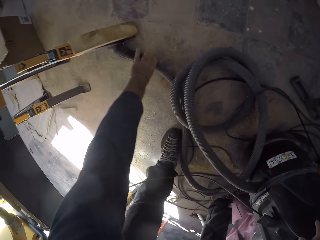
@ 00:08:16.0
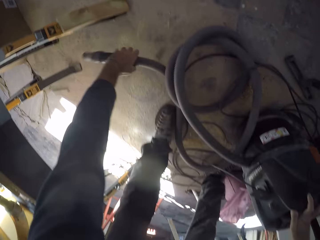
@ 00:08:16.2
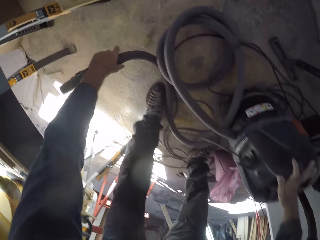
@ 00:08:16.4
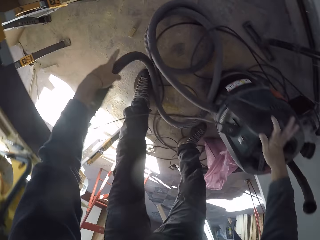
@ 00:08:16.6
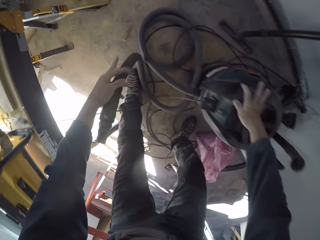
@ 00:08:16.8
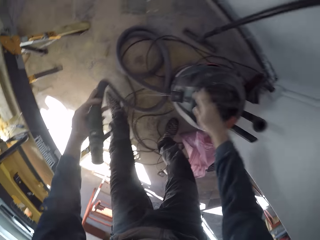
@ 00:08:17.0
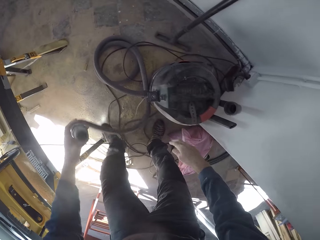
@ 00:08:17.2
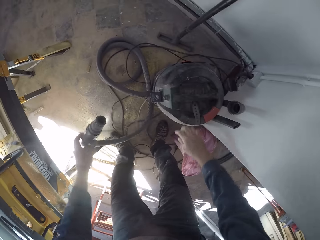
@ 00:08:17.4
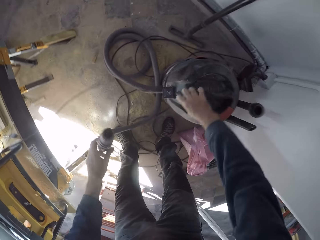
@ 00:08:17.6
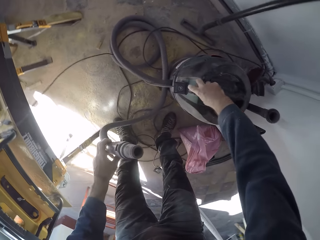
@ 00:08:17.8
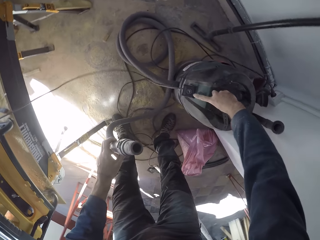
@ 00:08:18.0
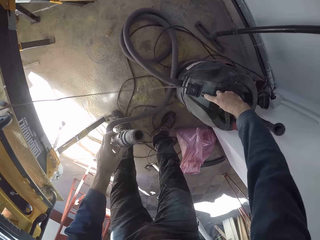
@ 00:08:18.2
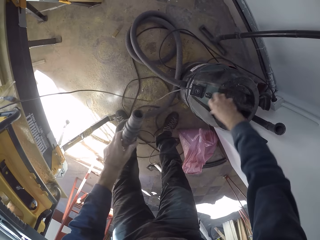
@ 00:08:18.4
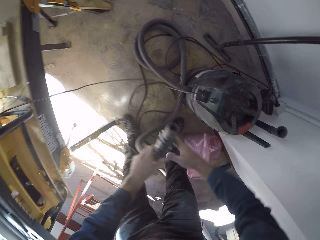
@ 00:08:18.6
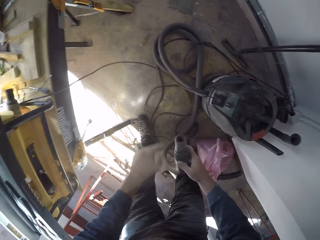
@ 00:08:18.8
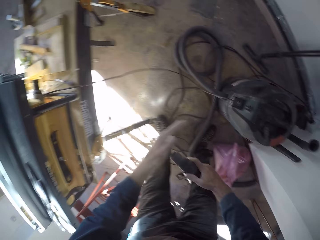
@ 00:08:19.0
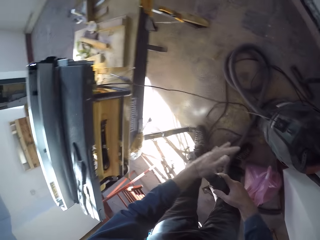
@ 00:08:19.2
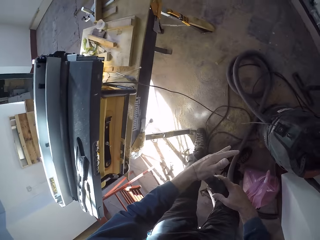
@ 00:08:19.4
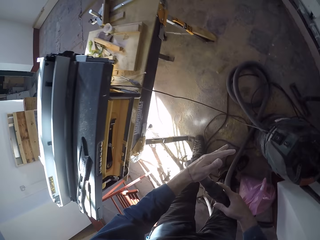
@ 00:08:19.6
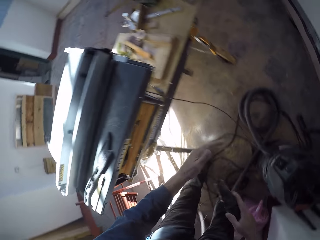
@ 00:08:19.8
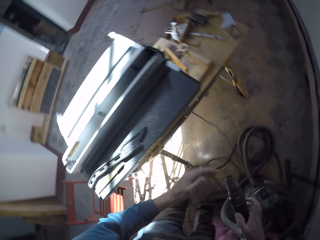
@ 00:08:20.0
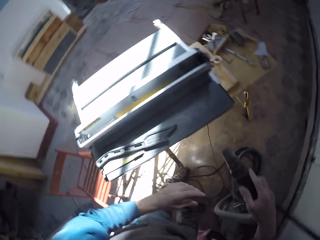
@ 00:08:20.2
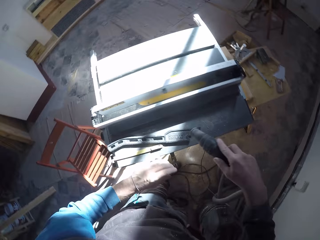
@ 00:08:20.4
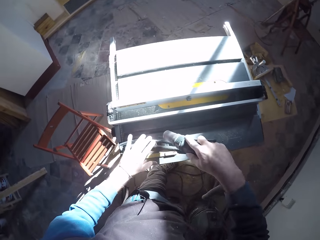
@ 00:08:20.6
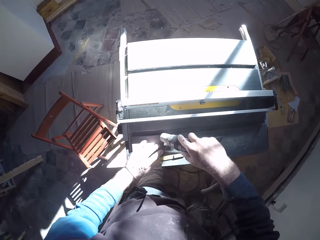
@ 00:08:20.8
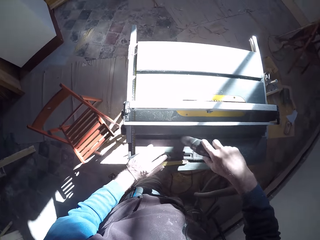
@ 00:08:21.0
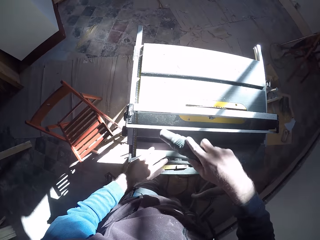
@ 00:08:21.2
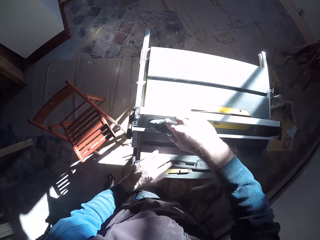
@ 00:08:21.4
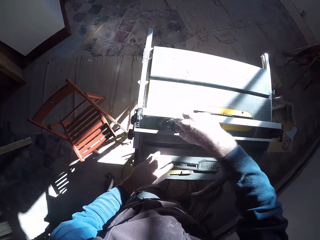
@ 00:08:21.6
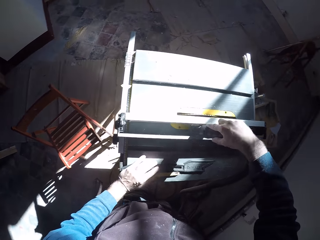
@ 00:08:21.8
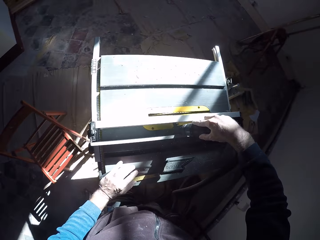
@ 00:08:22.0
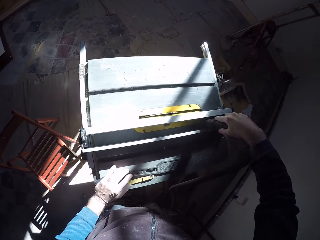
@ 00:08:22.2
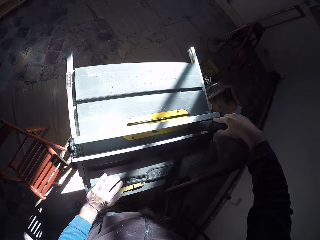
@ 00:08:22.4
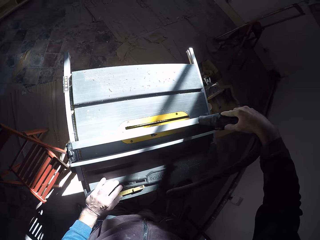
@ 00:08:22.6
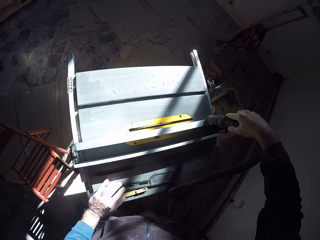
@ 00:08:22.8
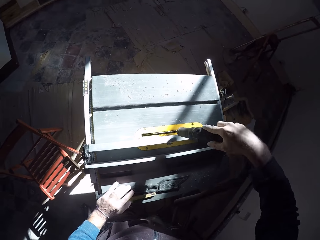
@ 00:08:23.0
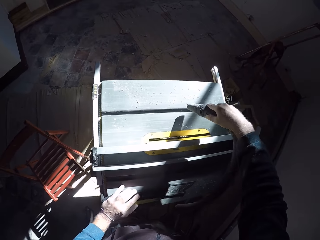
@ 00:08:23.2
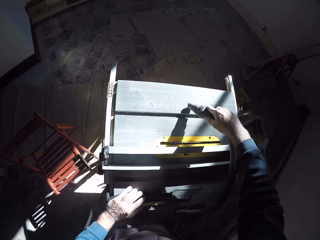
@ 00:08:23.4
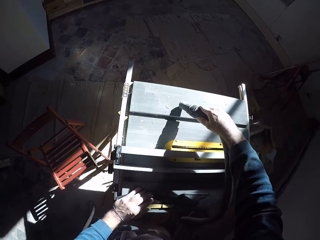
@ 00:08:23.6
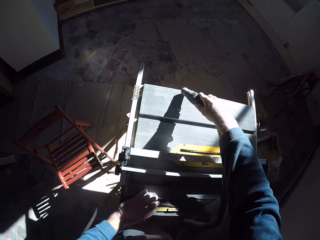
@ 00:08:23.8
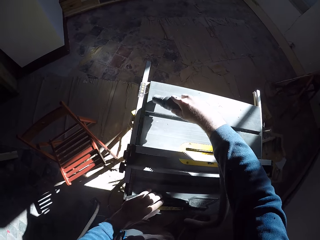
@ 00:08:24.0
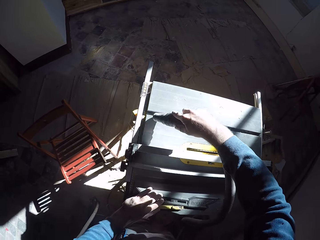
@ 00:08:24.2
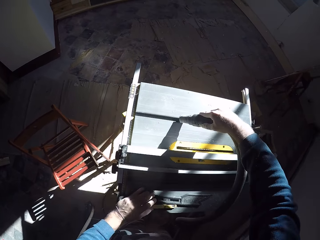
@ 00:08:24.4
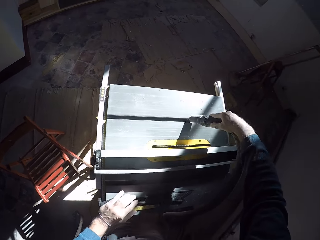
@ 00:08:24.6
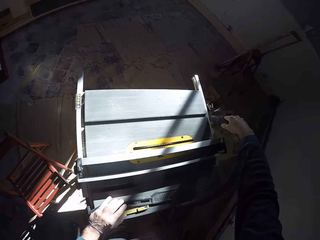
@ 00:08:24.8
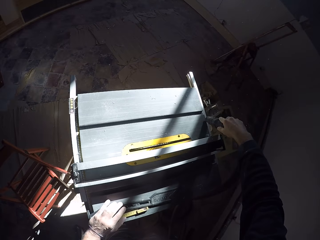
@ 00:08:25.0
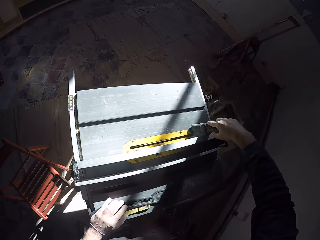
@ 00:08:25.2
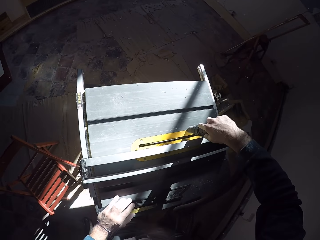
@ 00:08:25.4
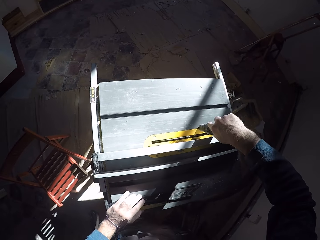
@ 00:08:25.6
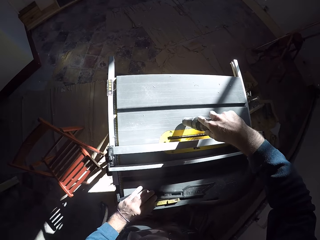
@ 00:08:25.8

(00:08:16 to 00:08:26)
The camera wearer grabs the vacuum cleaner hose end from the floor with his left hand. He switches on the vacuum cleaner with his right hand. He passes the vacuum cleaner hose to his right hand. He places his left hand on the vacuum cleaner hole. He removes dust from a CNC machine or cutting machine with the vacuum cleaner hose in his right hand.

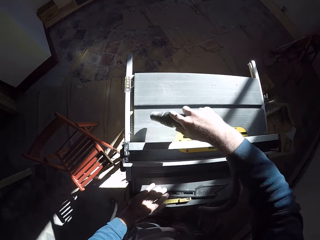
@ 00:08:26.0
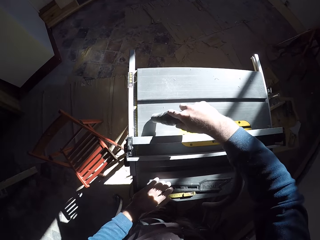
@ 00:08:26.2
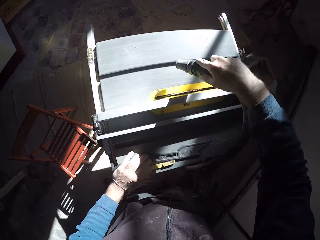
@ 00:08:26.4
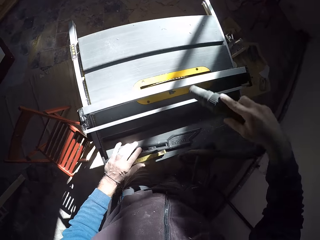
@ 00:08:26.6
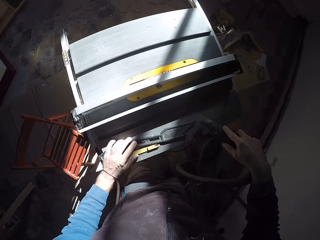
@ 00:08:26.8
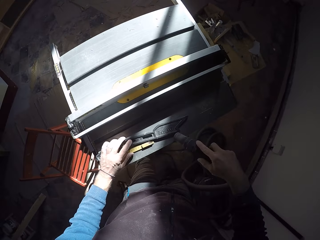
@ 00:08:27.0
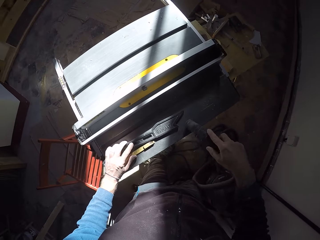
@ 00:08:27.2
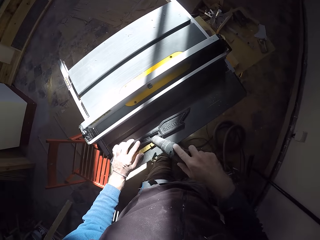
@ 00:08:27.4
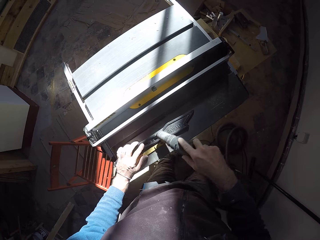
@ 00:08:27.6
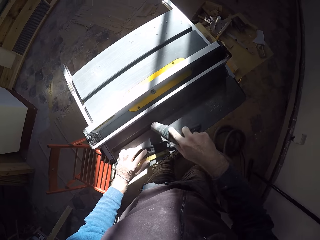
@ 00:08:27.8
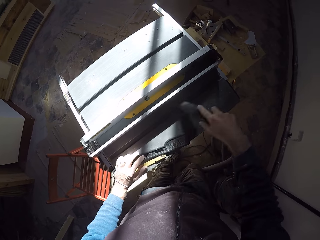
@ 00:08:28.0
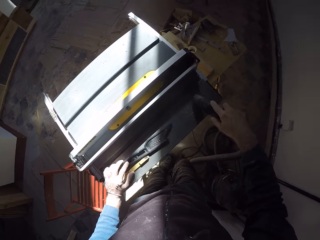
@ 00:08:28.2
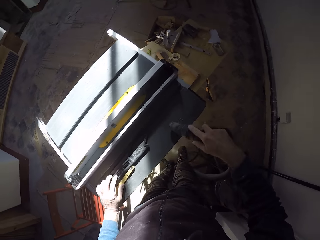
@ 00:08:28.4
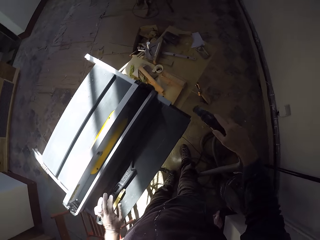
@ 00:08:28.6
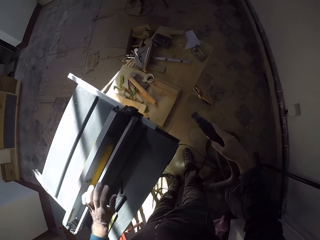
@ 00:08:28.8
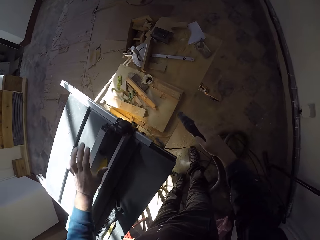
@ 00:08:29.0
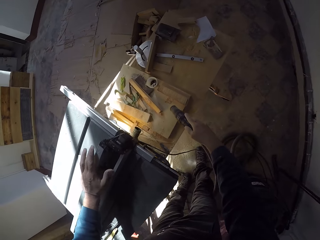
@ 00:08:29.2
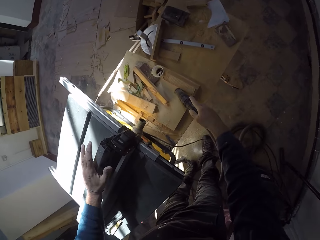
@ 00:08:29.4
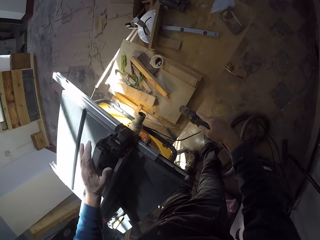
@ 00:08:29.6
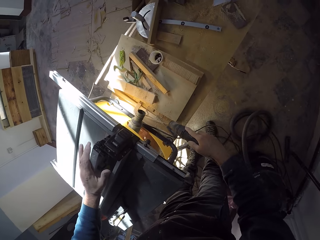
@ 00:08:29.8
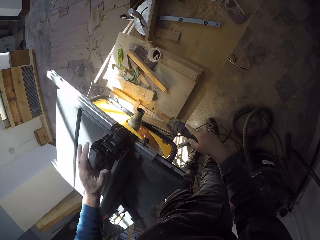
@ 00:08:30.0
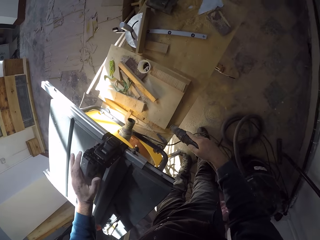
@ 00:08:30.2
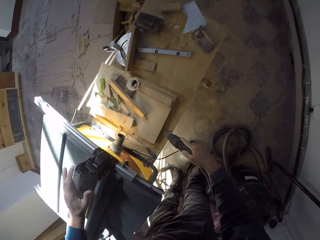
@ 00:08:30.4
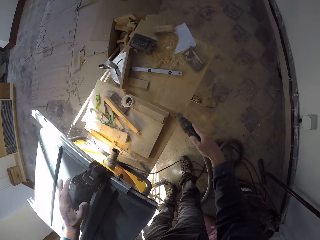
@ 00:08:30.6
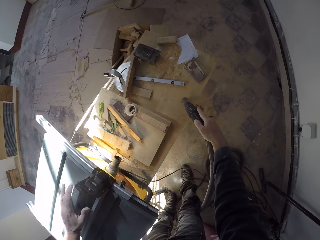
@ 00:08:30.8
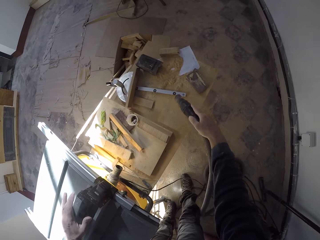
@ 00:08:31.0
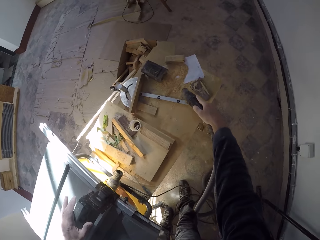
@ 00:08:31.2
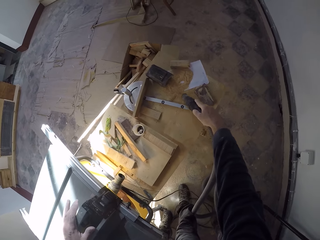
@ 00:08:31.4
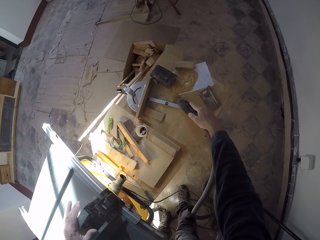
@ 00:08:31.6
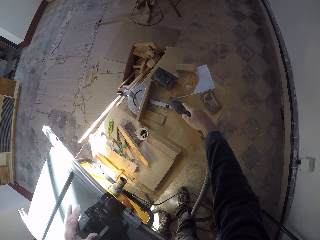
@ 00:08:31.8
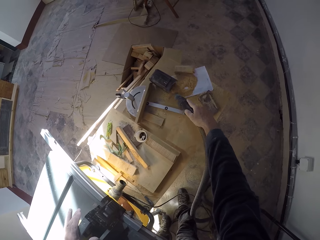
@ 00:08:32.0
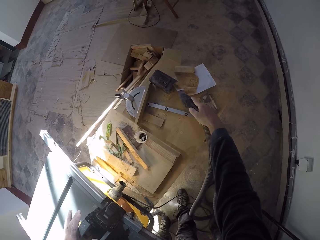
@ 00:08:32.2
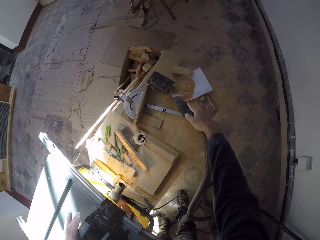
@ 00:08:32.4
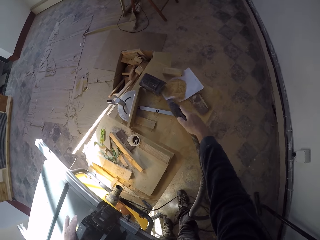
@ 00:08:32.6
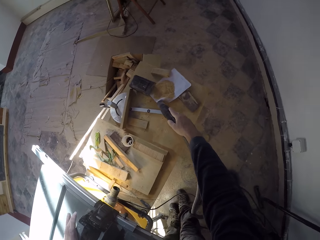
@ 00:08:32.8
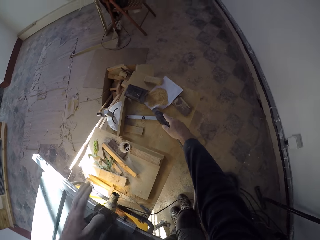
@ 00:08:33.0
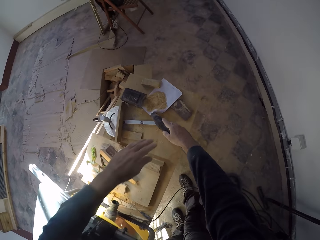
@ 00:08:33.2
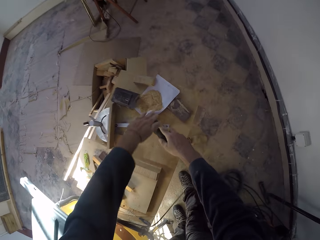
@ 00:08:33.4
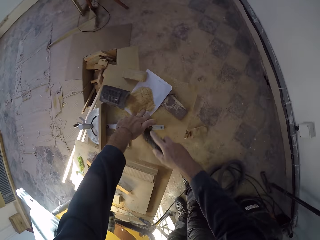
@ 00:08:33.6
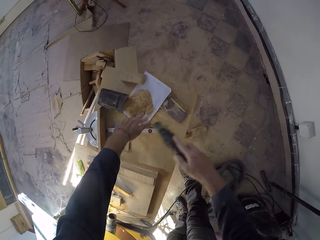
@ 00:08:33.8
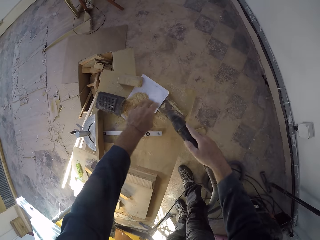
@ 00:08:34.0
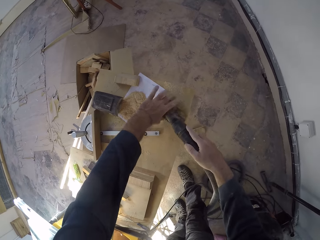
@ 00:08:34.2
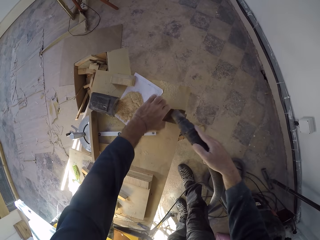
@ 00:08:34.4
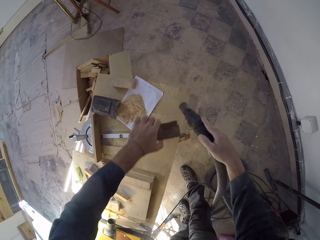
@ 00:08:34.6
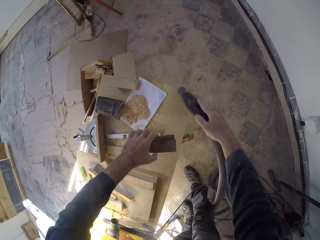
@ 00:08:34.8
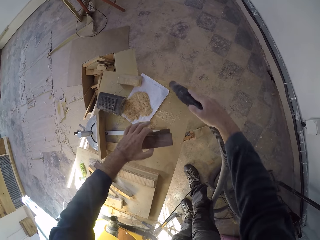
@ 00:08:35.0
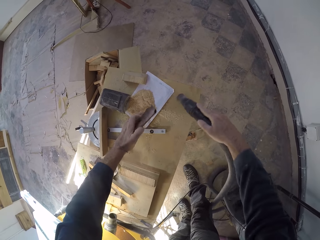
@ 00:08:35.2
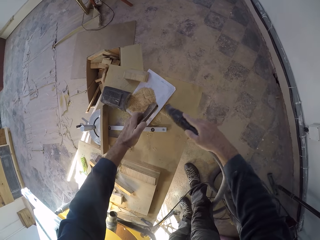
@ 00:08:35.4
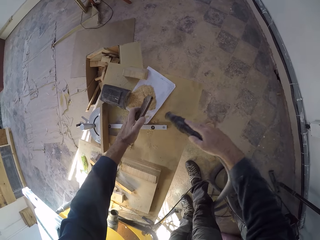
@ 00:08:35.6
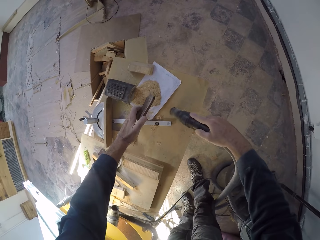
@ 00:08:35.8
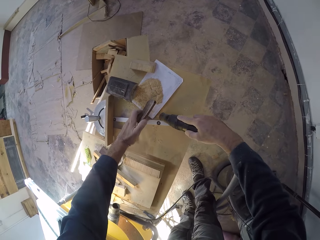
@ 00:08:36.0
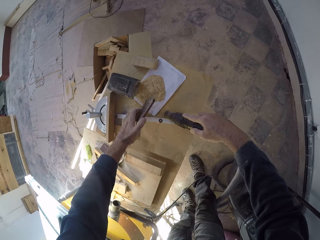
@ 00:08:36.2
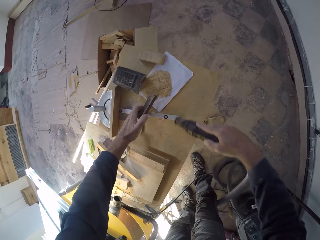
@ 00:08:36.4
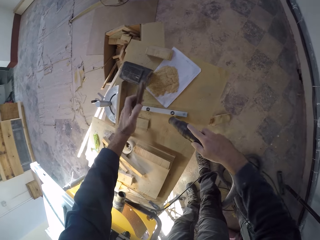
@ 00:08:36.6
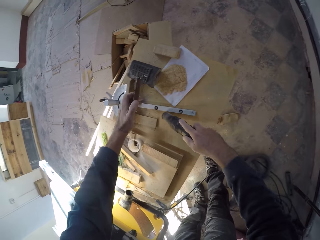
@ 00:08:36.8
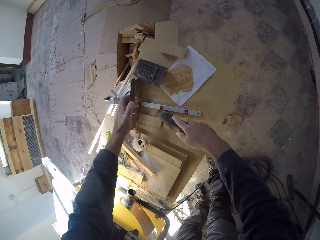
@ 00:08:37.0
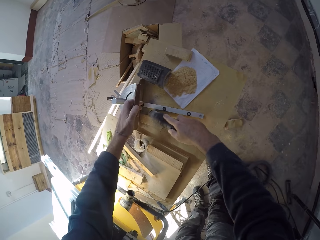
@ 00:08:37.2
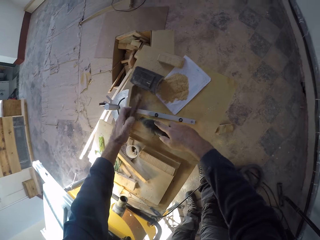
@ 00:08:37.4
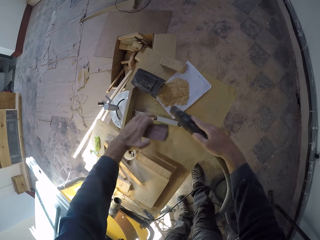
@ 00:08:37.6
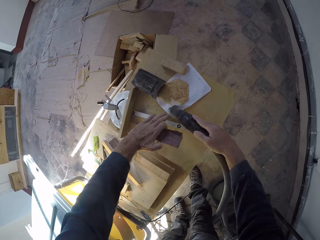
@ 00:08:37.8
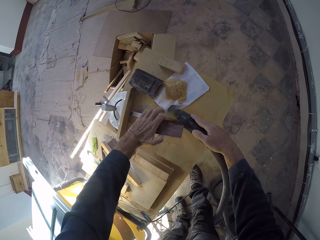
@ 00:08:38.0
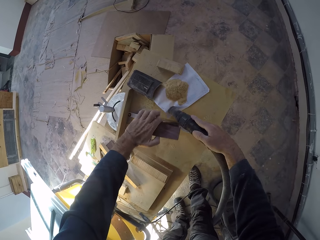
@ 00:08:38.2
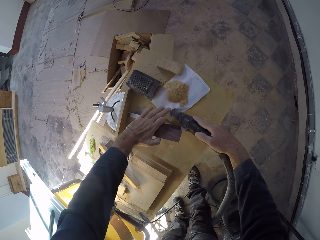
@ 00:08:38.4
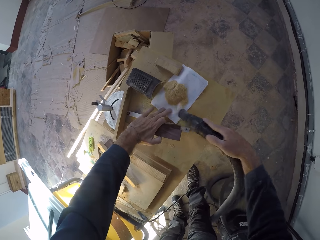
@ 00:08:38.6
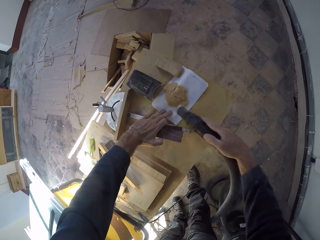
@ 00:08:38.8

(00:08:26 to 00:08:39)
The camera wearer removes dust from the table with the vacuum cleaner hose in his right hand. He removes a paper from the hose opening with his left hand. He holds the paper on the work table. He removes dust from a pack with the vacuum cleaner hose in his right hand. He grabs the pack on the table with his left hand. He removes dust from the table with the vacuum cleaner hose in his right hand. He removes dust on the paper with the vacuum cleaner hose in his right hand.
